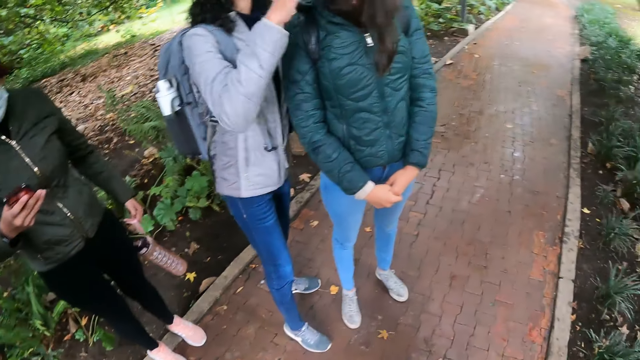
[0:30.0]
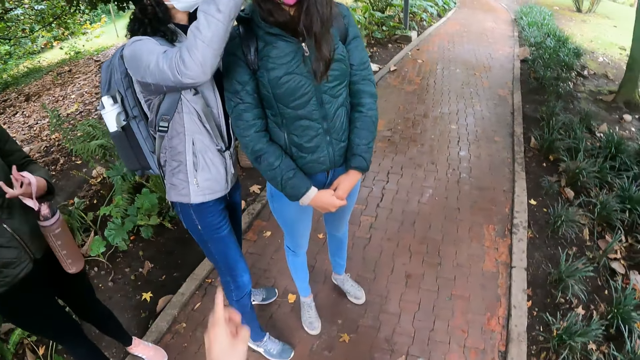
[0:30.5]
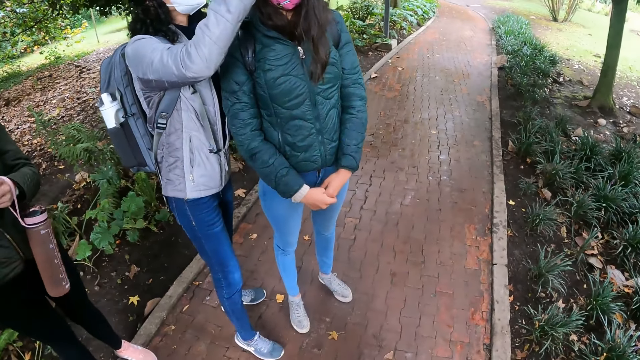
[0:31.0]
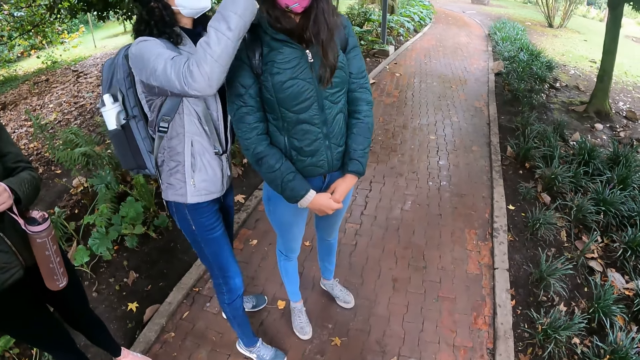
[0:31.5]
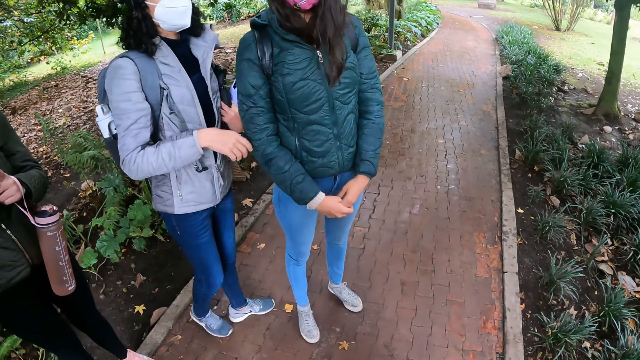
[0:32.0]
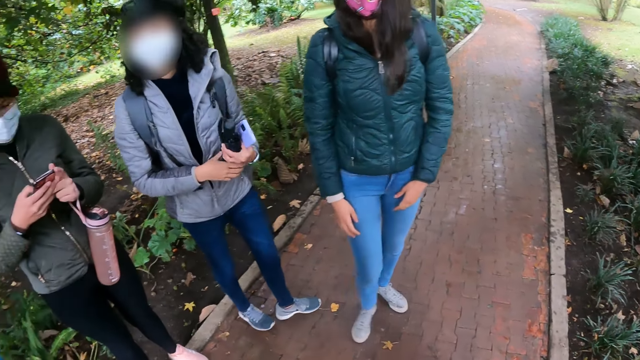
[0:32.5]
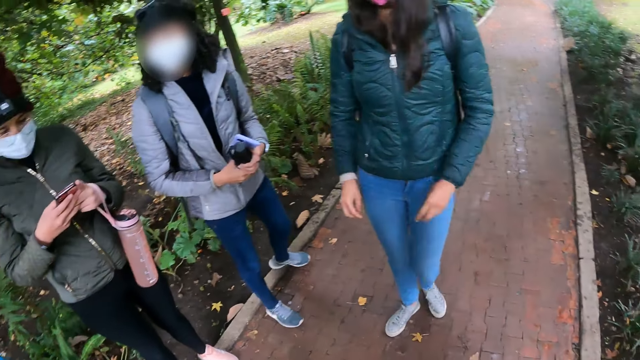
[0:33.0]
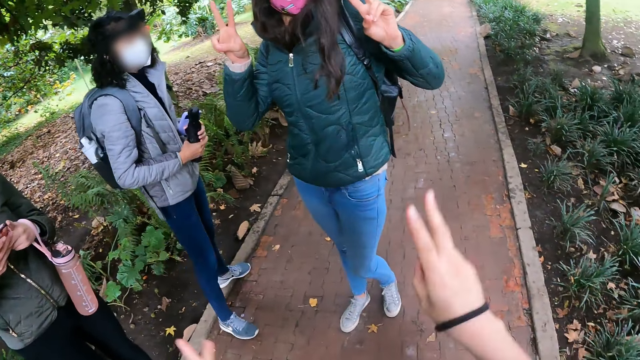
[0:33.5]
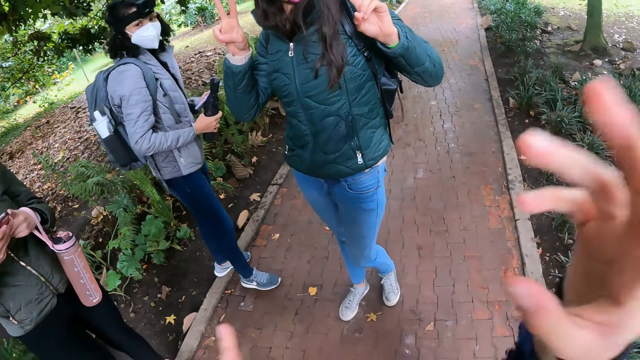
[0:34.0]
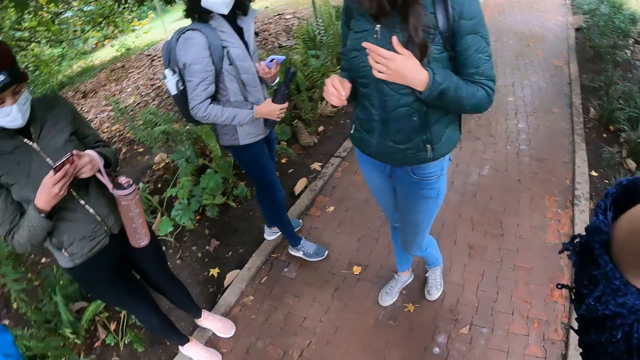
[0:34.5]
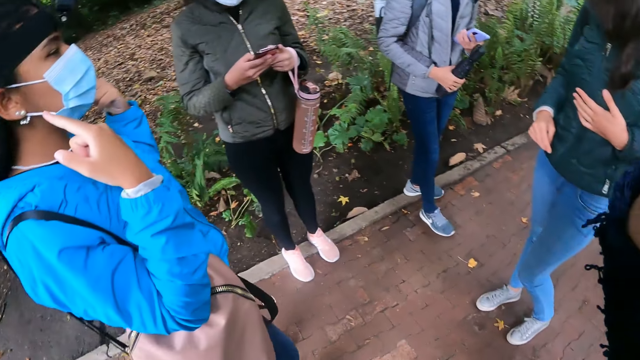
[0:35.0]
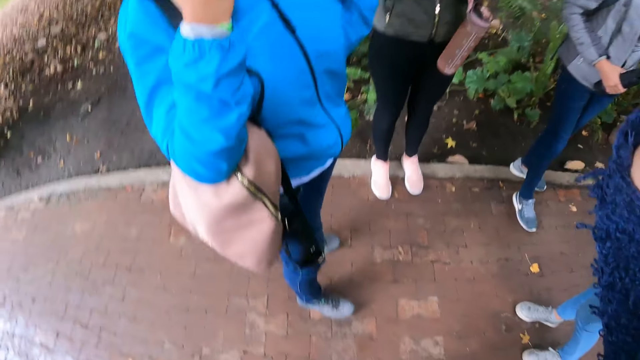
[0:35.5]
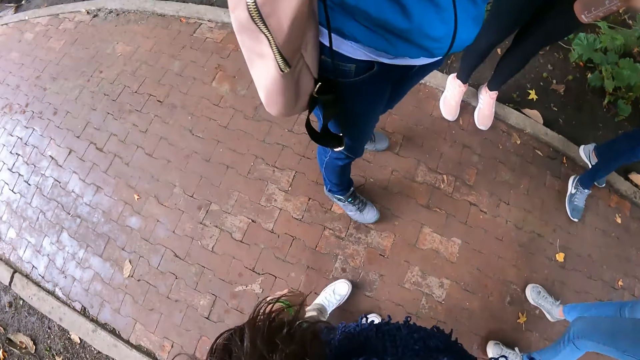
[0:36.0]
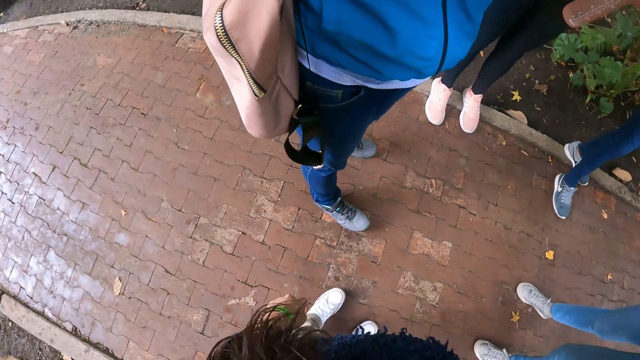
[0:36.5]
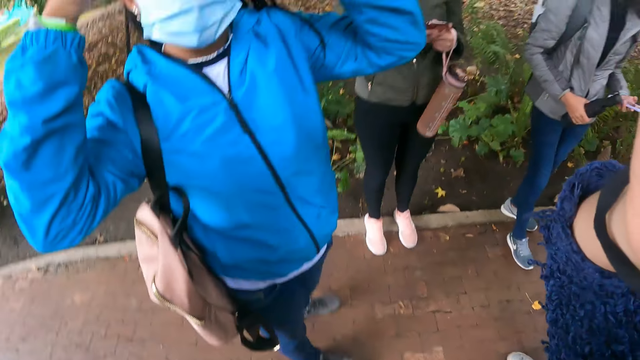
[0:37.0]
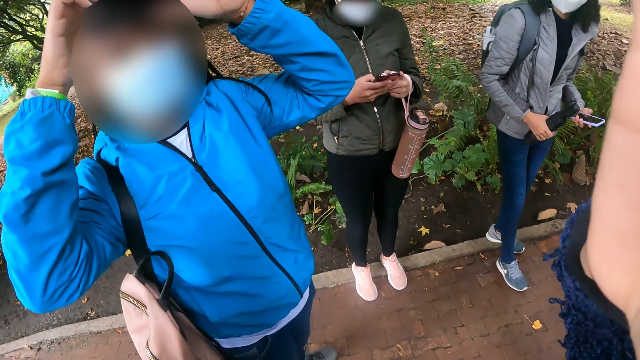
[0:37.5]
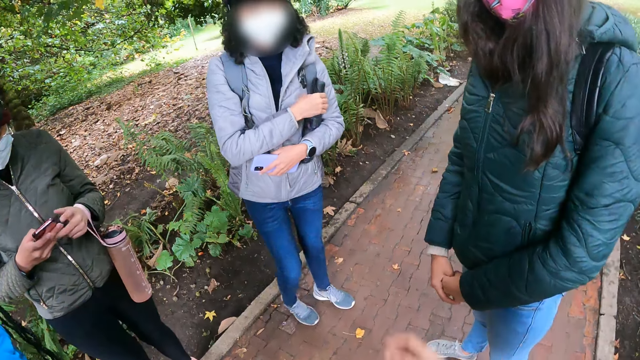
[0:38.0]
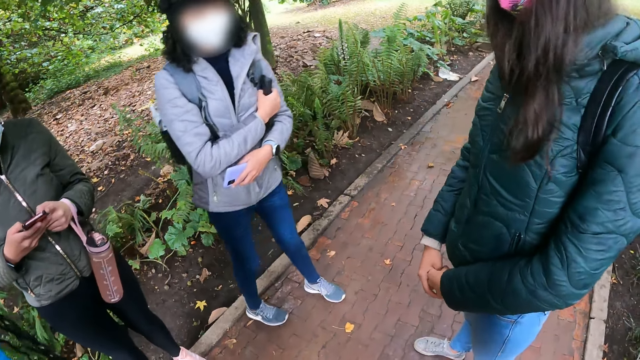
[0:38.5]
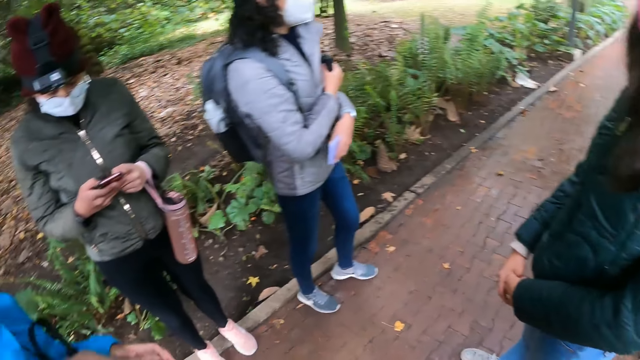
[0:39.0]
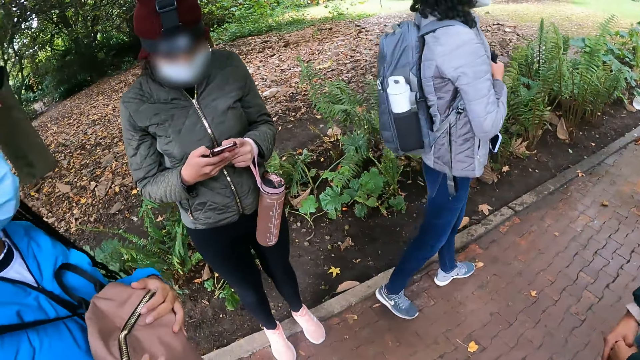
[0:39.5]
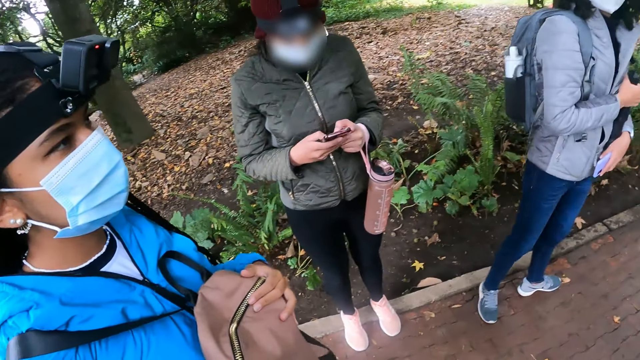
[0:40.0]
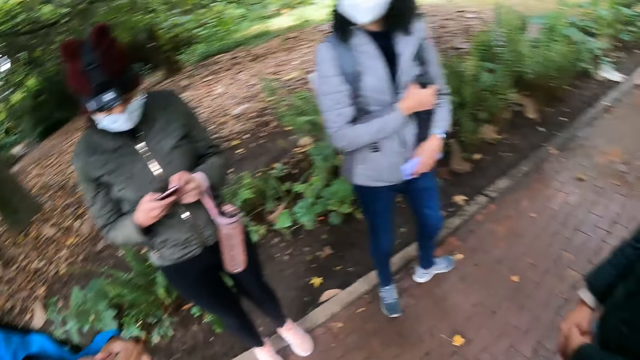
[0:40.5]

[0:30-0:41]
A person does something to another person. The other person makes a pose. The camera wearer does something. A third person adjusts her camera.

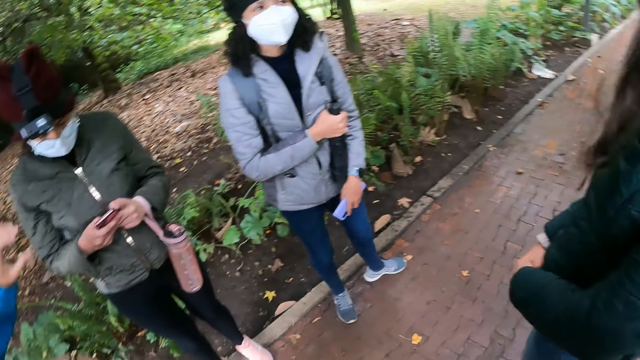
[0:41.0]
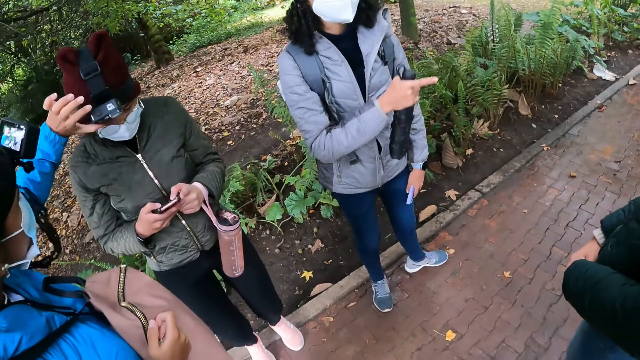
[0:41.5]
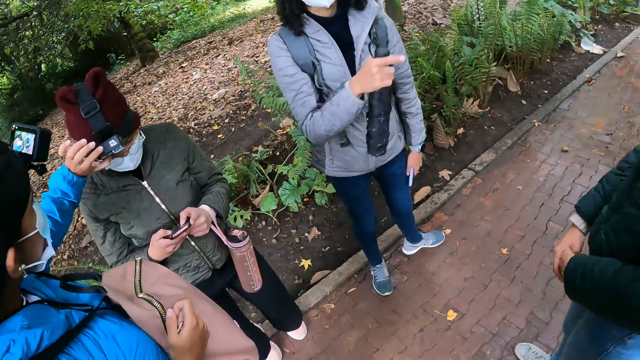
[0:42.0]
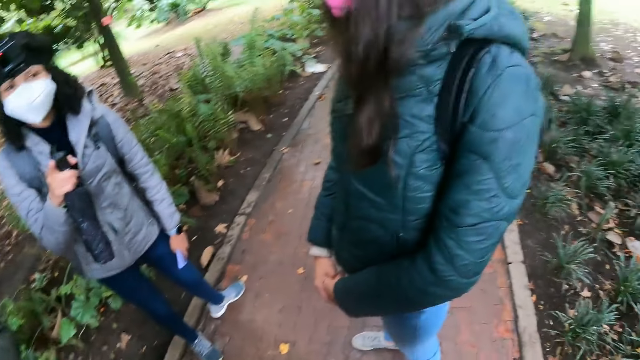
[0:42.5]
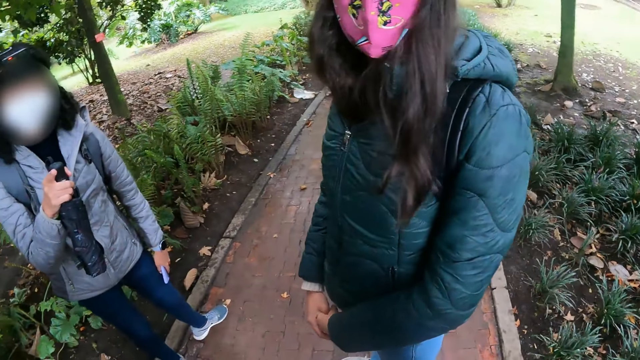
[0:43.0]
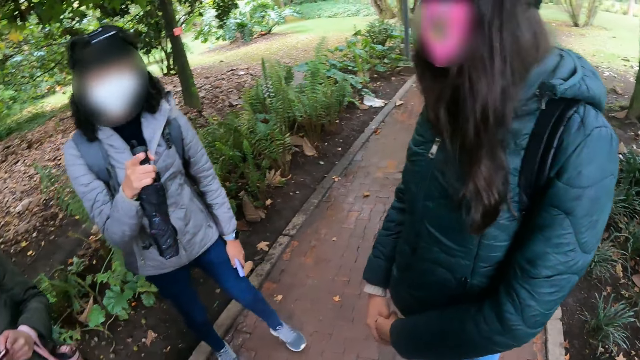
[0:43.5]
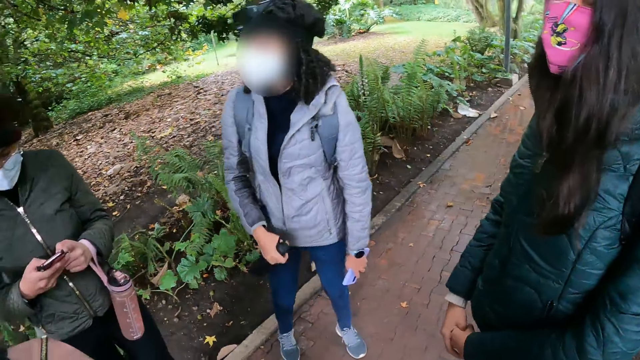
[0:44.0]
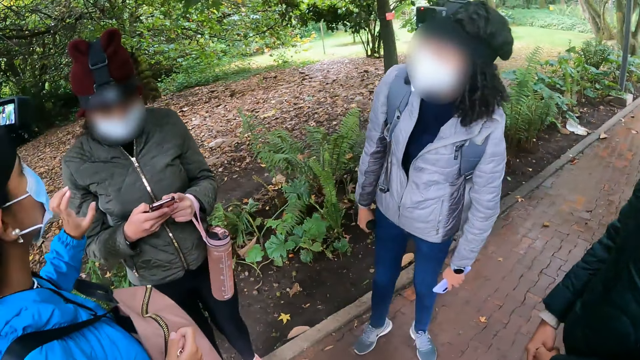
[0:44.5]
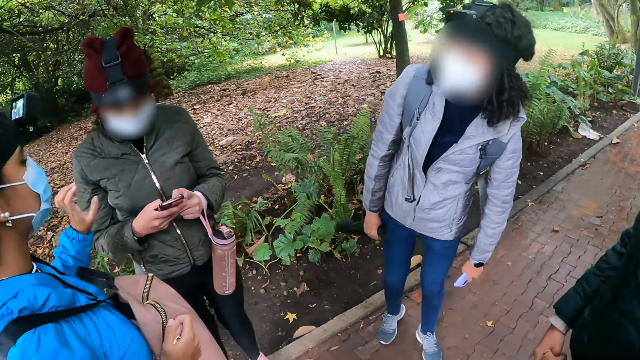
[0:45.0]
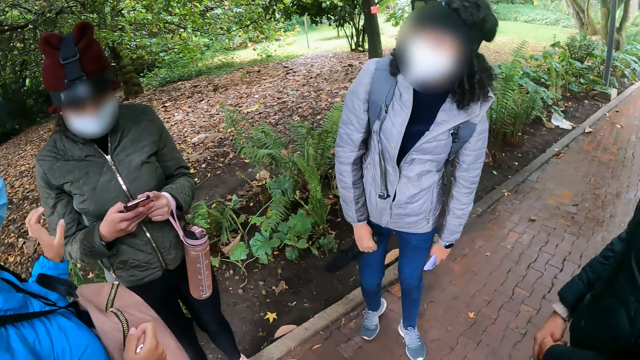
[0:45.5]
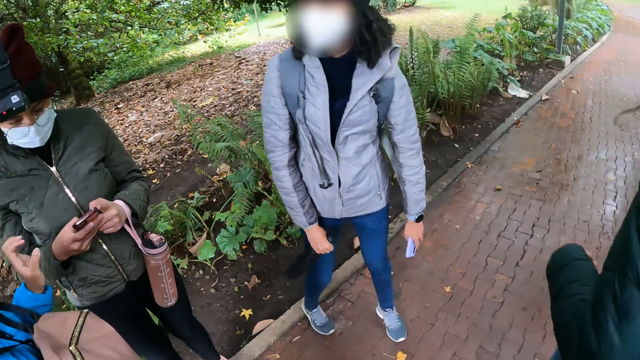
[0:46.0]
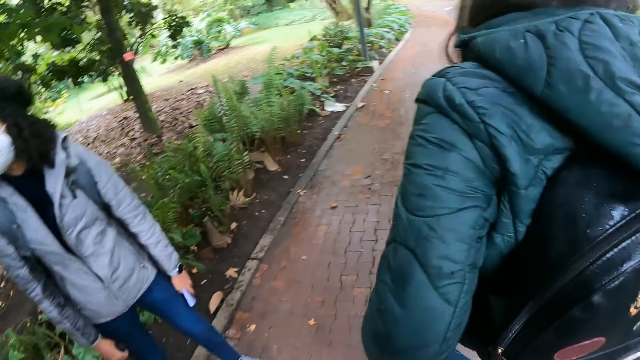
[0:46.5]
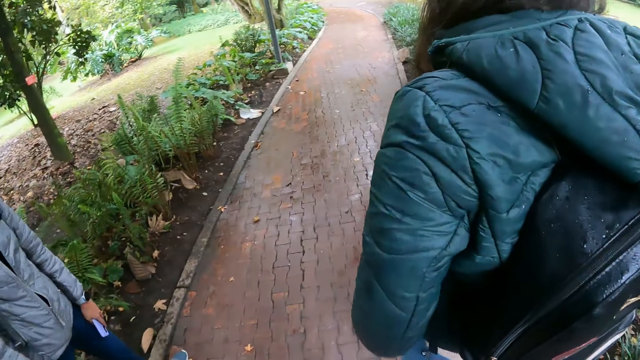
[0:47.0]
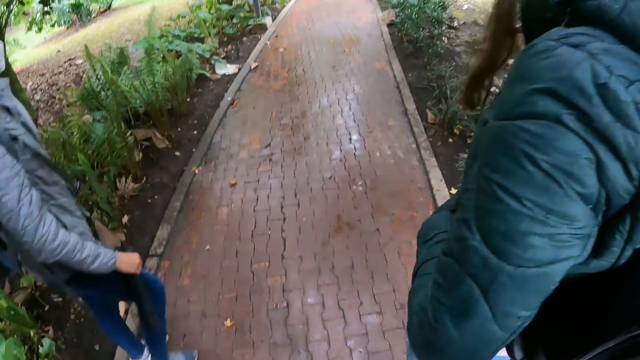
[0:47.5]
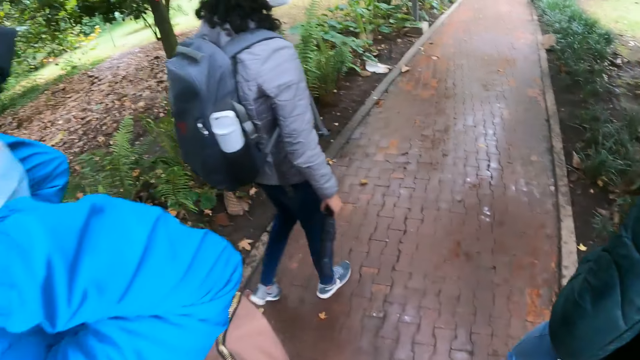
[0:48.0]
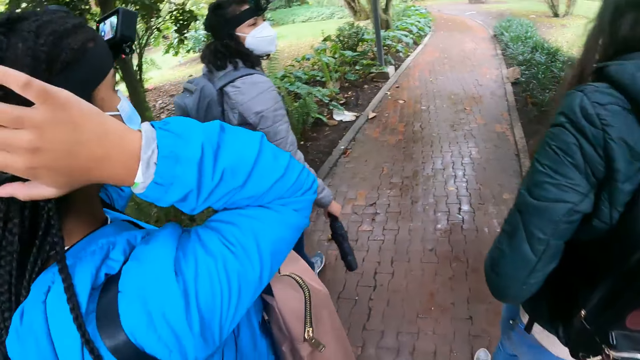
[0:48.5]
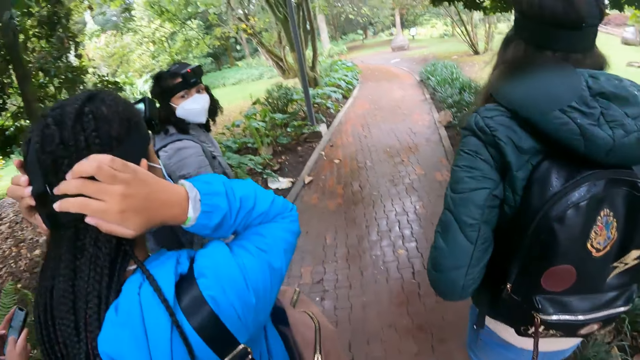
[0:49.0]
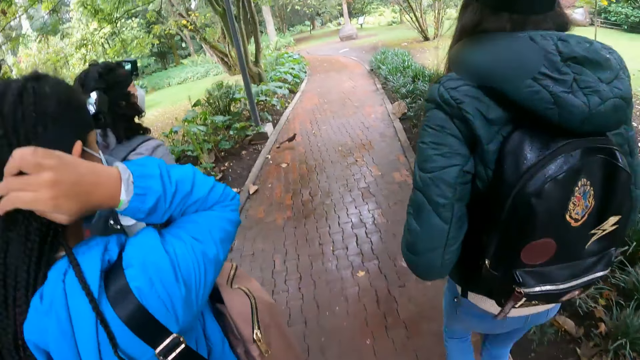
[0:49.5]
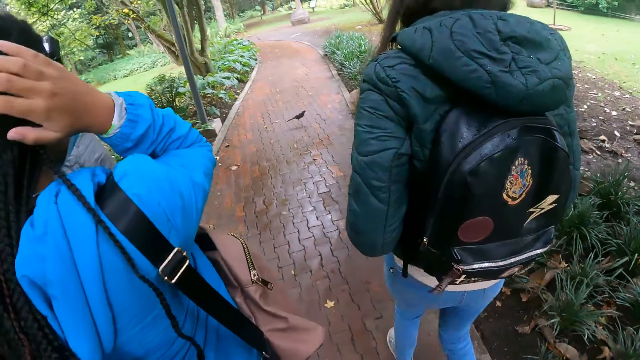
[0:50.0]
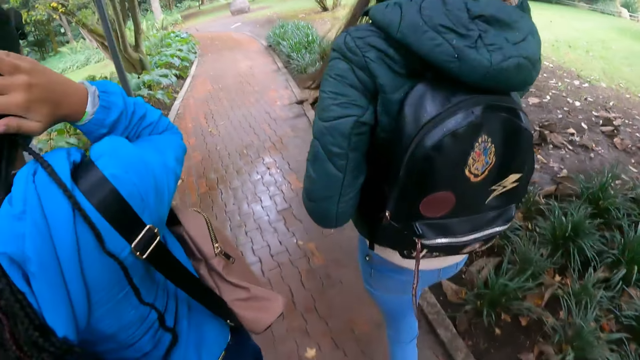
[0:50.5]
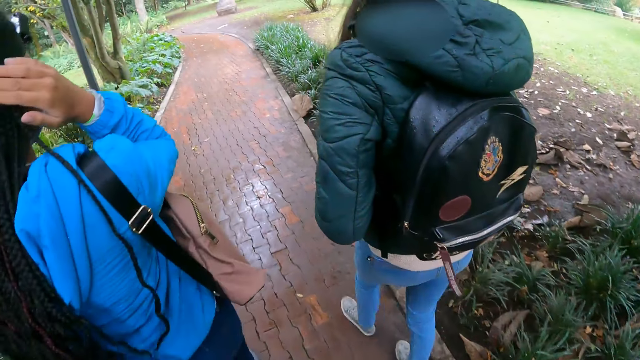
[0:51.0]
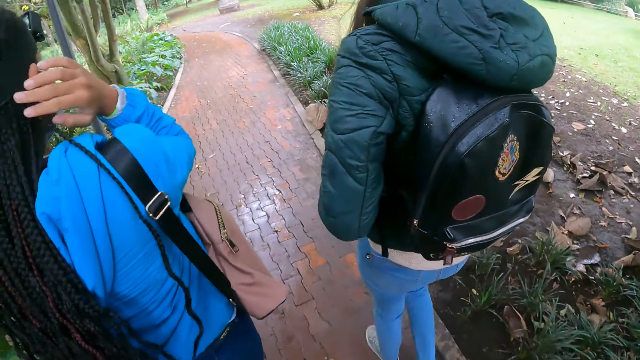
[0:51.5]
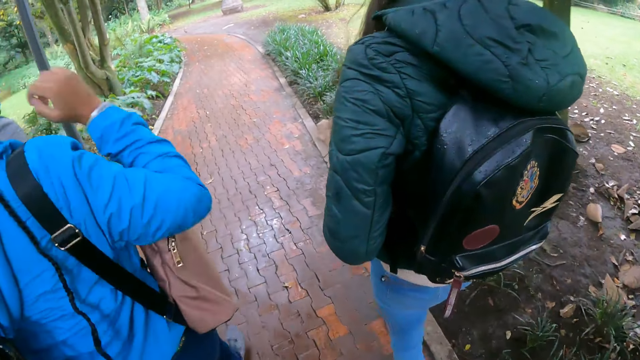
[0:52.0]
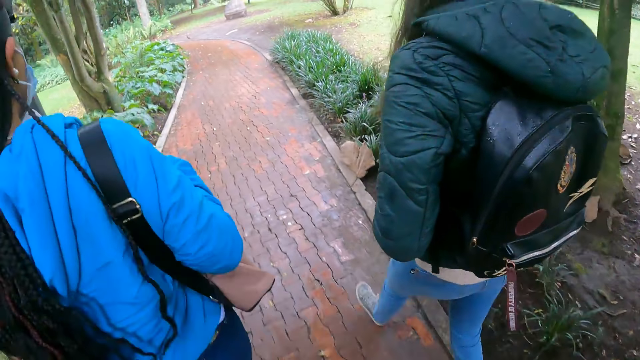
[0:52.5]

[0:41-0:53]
A person adjusts the lady's camera. Another person walks around. The camera wearer walks in the park with the group of people. The first person moves around. A third person walks around.
